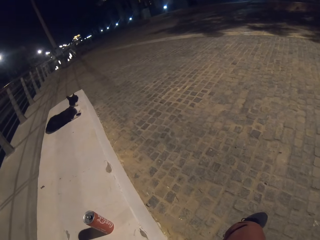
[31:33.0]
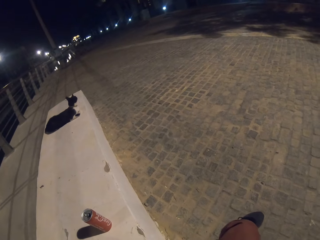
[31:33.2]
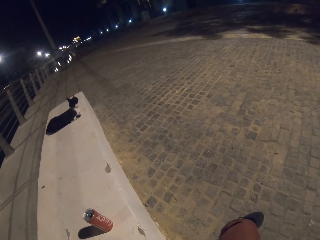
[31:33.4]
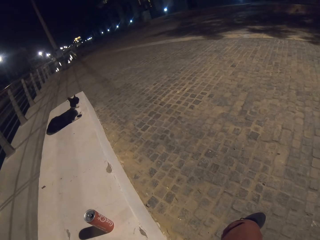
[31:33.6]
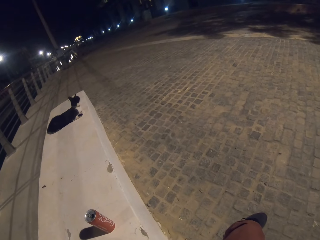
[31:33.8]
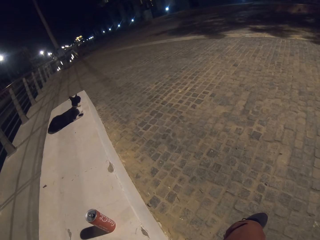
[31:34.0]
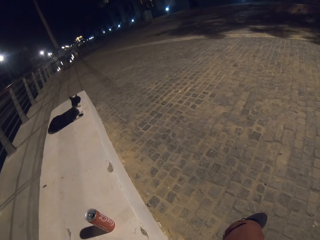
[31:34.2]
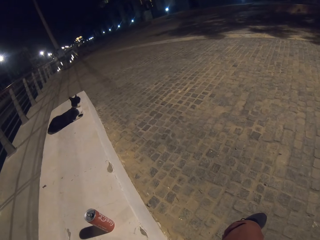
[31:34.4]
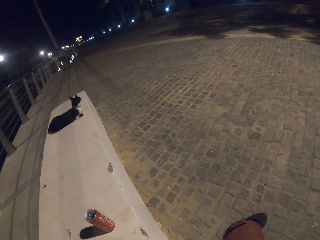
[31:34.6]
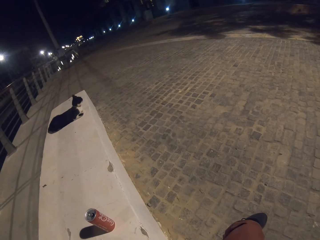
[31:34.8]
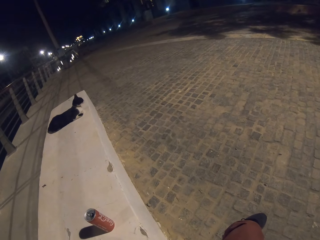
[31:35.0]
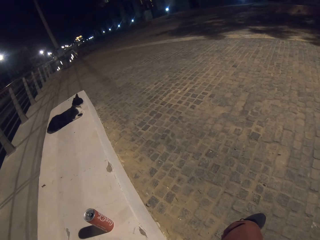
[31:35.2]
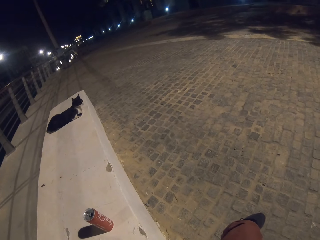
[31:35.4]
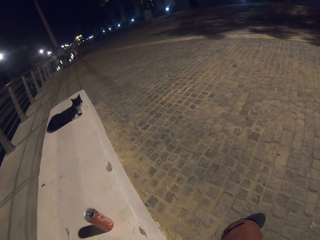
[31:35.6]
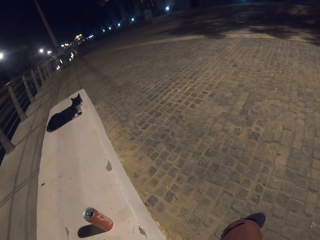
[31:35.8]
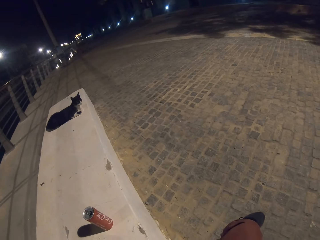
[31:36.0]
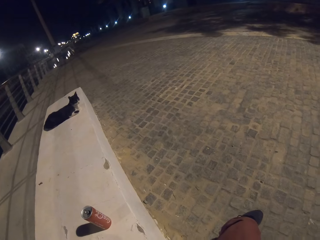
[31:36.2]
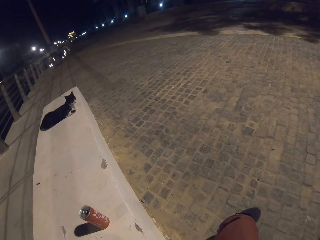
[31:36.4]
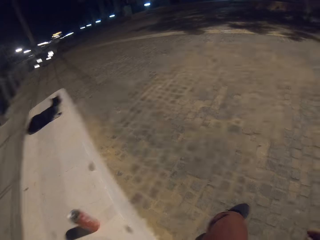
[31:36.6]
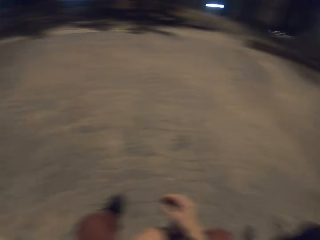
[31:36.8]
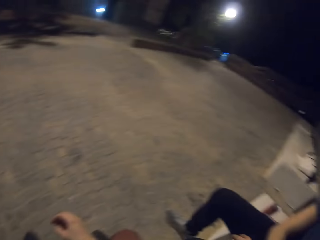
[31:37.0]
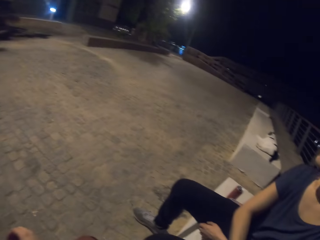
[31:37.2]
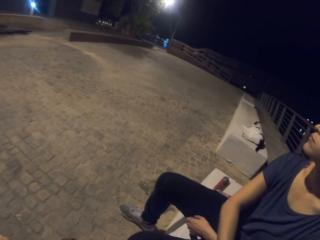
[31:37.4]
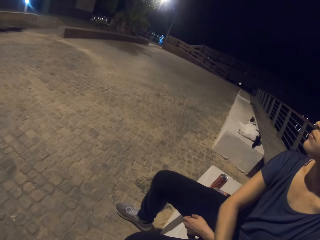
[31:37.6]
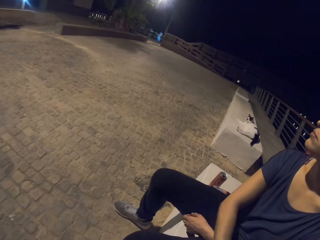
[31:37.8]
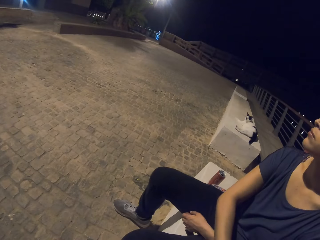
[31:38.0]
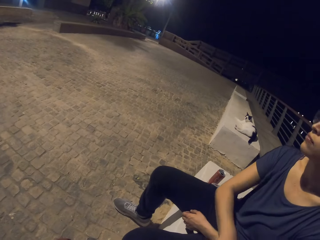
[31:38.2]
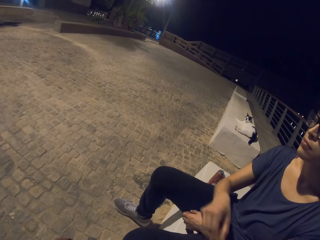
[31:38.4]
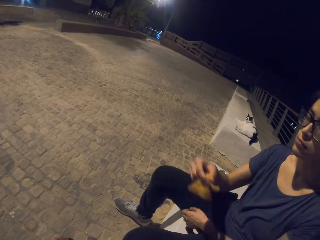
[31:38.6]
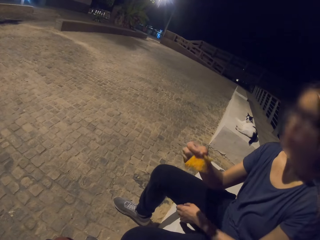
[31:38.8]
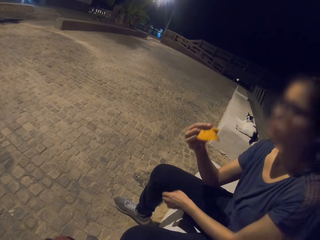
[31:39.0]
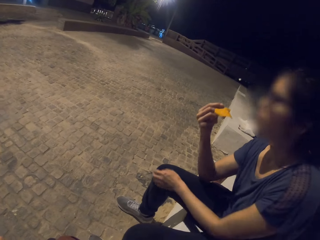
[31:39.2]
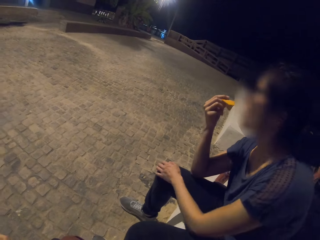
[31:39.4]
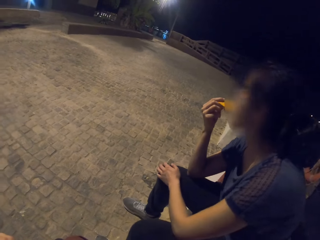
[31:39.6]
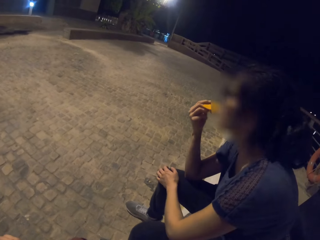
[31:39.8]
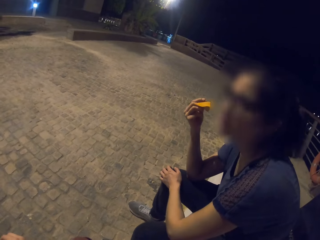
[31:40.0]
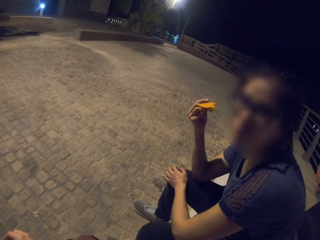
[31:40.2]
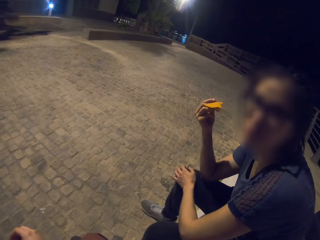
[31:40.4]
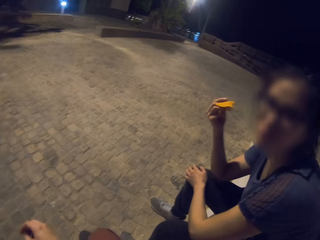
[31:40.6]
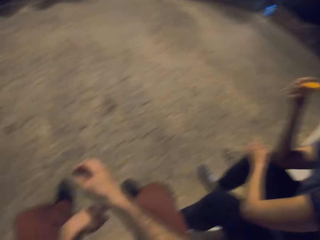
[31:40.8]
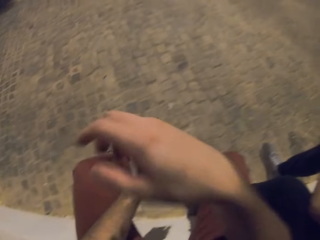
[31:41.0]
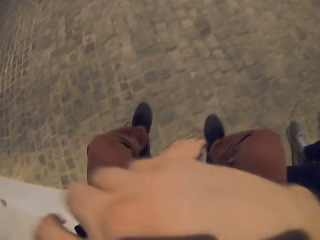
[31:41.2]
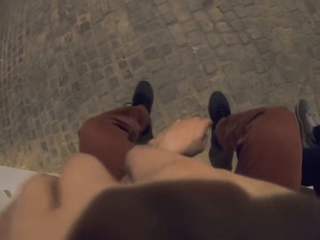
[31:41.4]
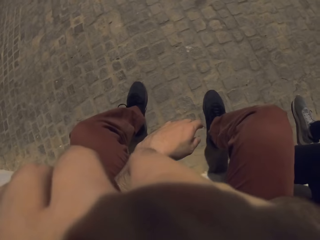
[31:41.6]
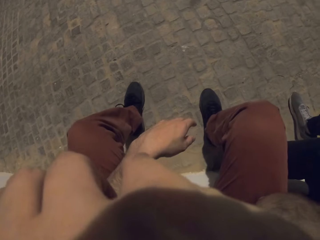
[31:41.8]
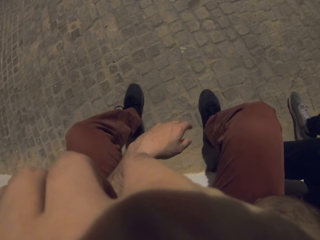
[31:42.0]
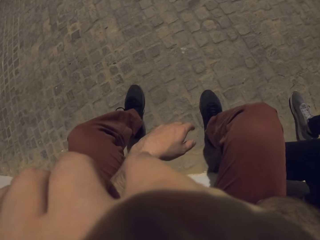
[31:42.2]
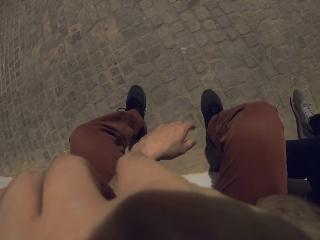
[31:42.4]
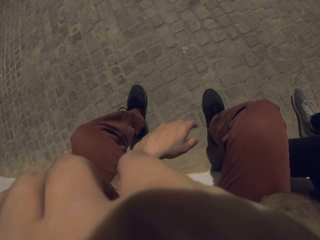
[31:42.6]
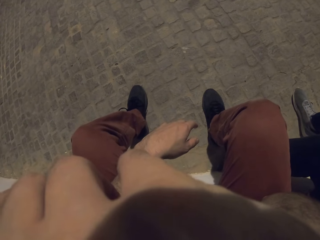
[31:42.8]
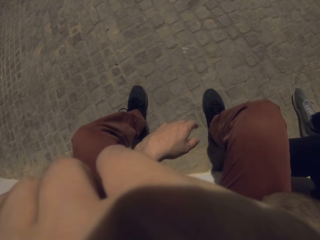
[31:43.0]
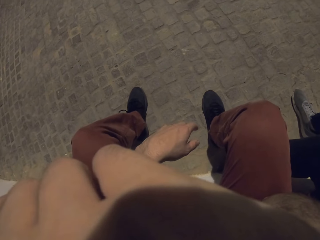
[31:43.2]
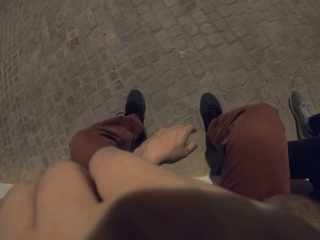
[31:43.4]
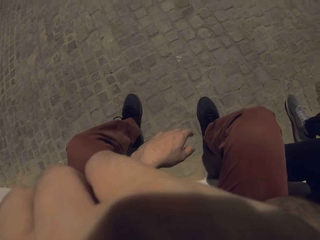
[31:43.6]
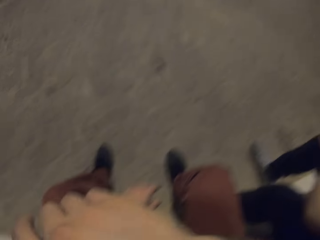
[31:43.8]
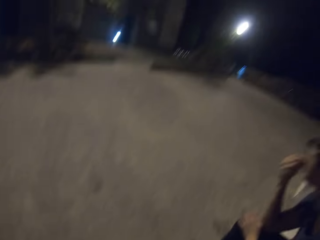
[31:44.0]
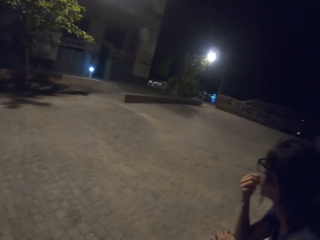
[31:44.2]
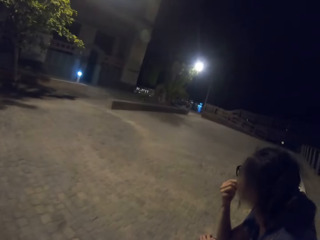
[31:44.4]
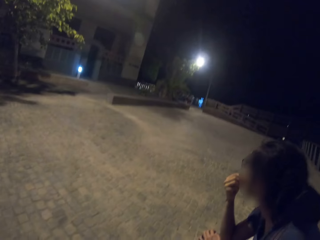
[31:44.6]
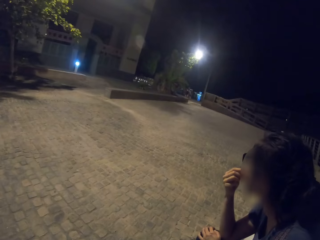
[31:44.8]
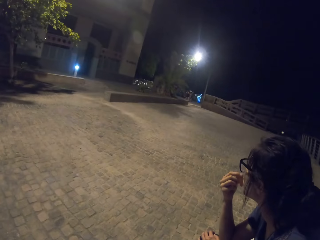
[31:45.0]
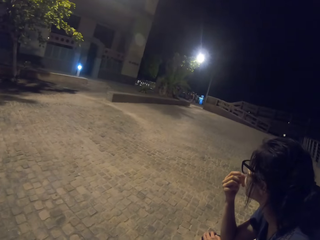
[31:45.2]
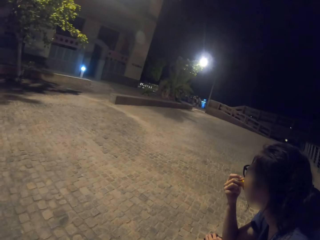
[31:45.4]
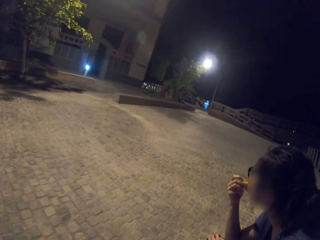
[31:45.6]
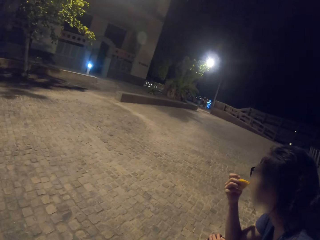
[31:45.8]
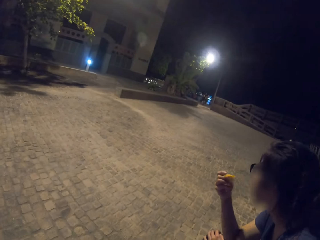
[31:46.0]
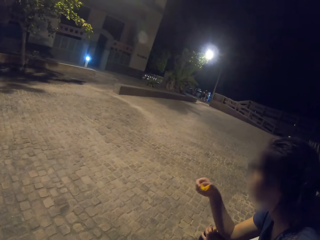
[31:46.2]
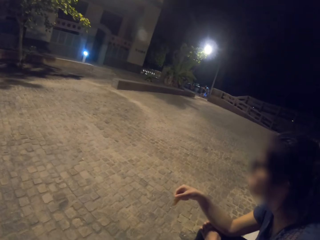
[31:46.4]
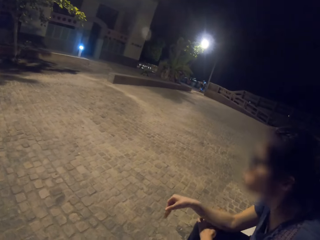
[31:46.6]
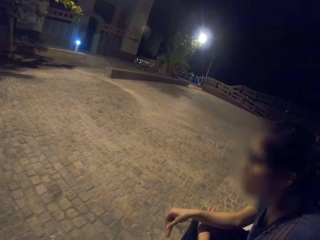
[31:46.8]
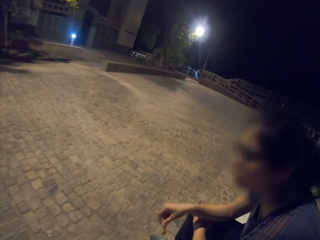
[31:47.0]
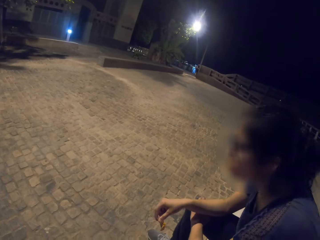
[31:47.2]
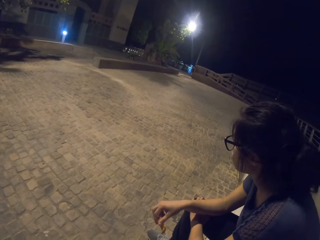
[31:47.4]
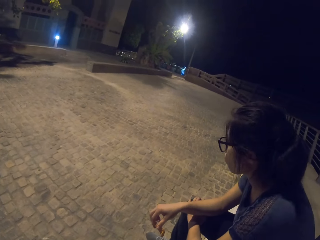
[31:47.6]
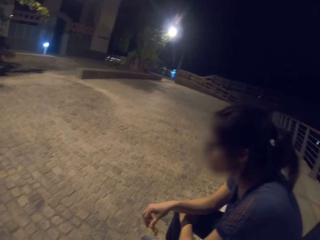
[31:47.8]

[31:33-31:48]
The camera wearer looks around. He turns to the other side. A lady takes a crisp. A woman eats the crisp. The woman looks at the camera wearer. The camera wearer lifts his hand. He puts the hand near the face. He puts down his hand. The lady bites the crisps. A person eats a snack.

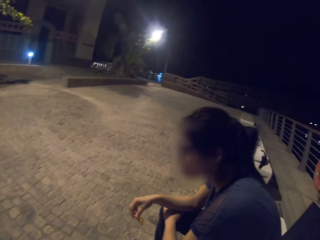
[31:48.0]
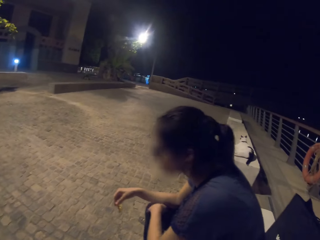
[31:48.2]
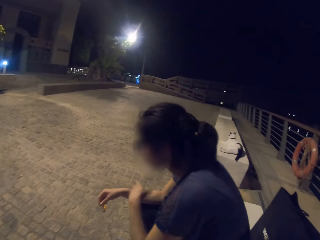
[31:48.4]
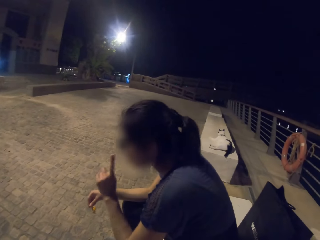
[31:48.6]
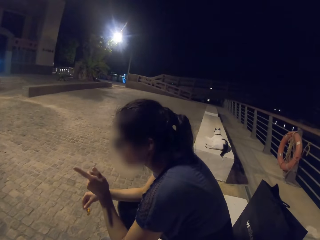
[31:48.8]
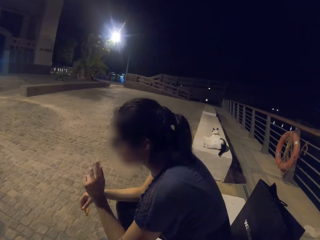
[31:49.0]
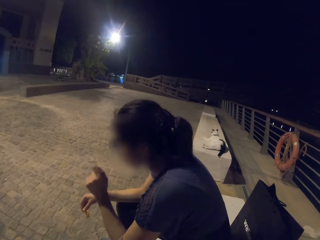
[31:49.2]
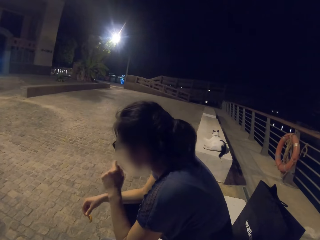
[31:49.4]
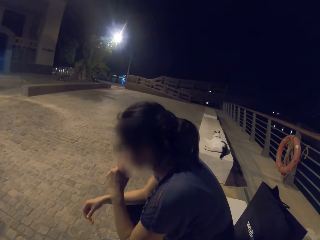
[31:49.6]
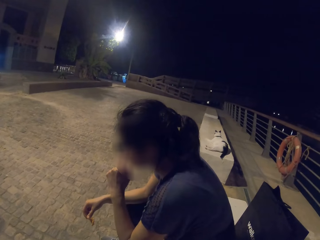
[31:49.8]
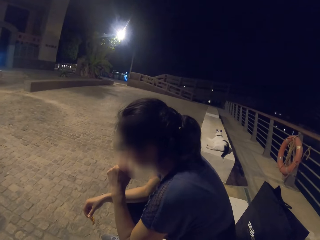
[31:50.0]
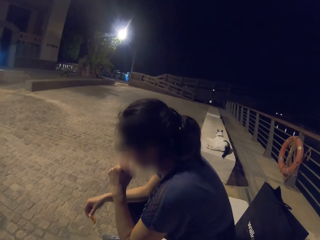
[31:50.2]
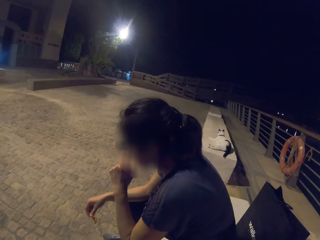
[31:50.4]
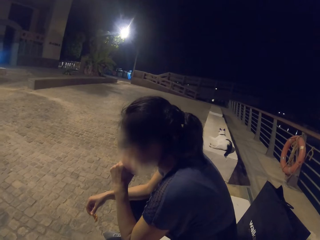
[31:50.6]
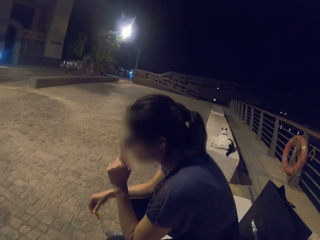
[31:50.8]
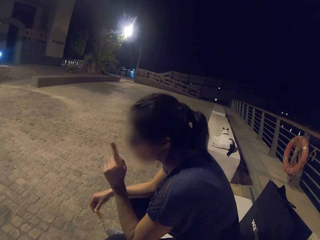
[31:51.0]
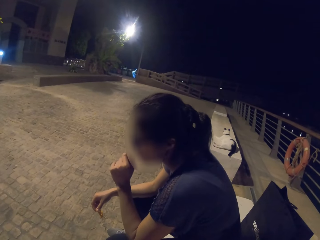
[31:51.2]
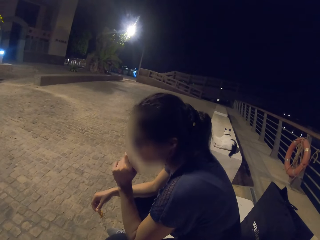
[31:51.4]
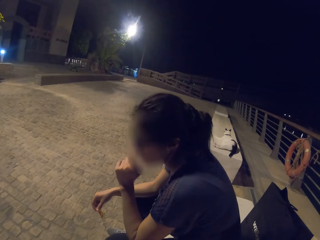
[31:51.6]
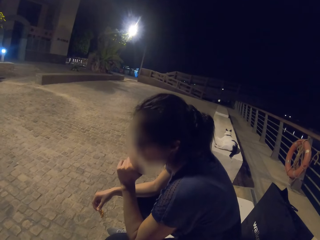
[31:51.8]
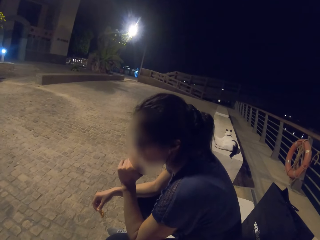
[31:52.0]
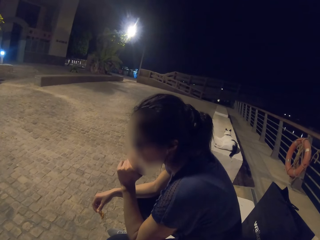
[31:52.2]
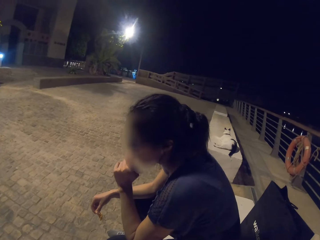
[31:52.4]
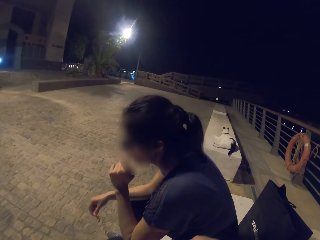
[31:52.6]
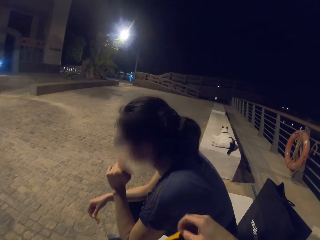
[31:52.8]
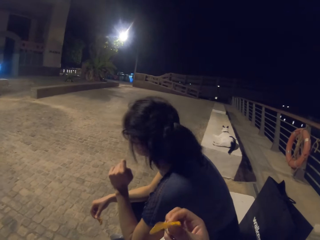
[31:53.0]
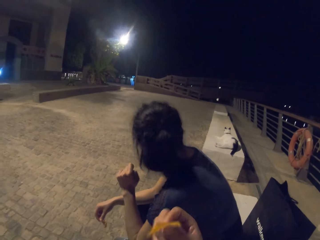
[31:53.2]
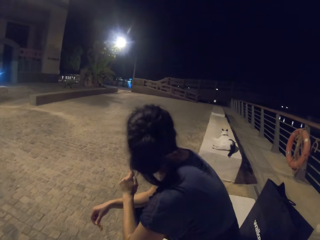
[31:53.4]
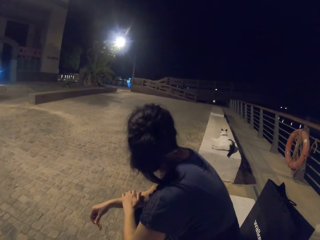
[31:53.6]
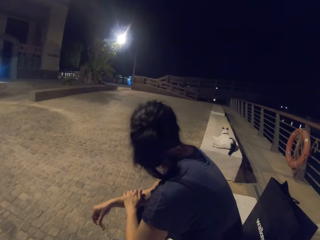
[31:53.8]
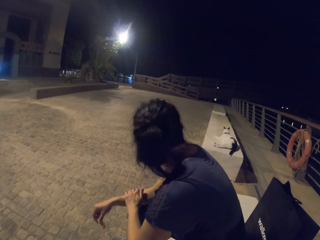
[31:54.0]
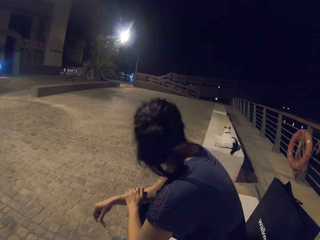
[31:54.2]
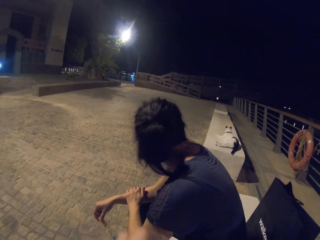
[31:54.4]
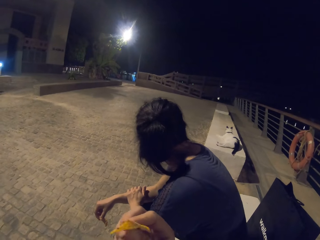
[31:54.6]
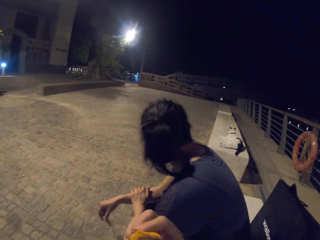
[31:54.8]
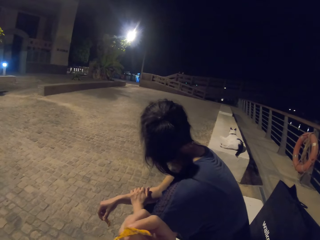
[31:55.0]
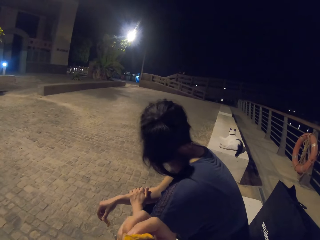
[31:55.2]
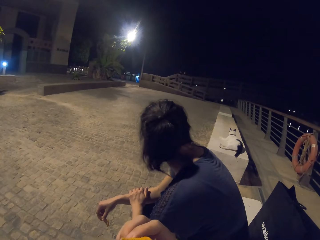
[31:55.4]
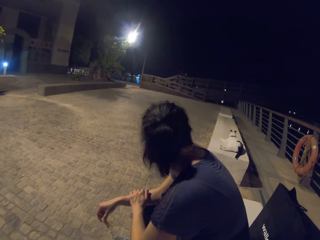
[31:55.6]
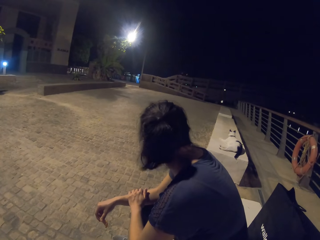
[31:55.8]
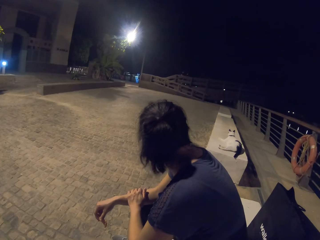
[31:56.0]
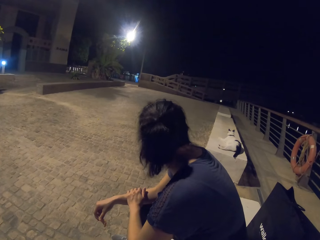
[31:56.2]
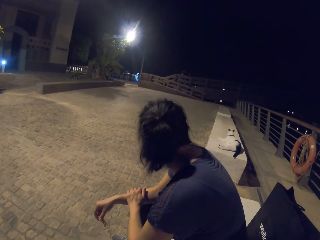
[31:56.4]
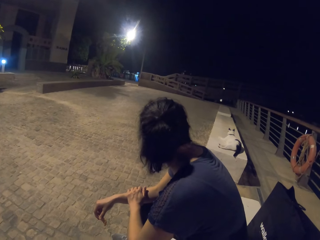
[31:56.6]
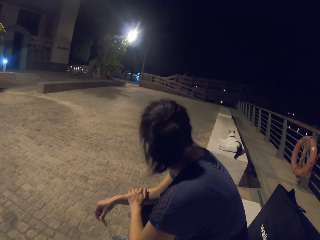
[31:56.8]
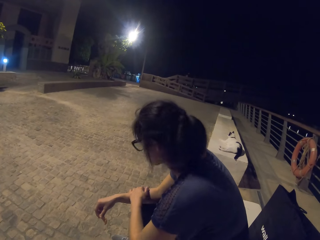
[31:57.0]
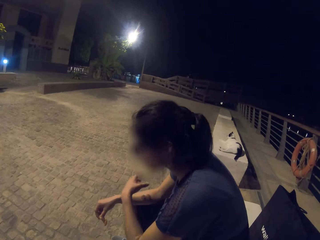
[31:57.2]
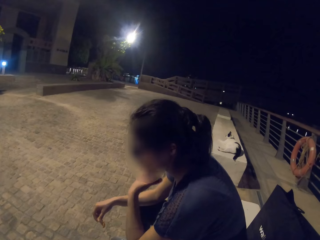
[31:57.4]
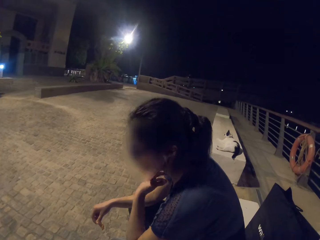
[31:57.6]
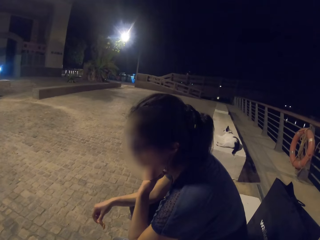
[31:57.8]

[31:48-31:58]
A lady shows some hand signs. The lady places her hand on the mouth. The lady turns her face on her right side. The lady places her left hand on her right hand. The lady shakes her head.
